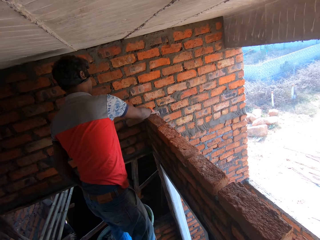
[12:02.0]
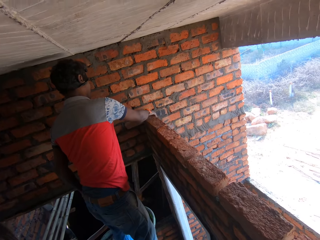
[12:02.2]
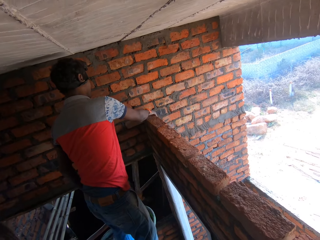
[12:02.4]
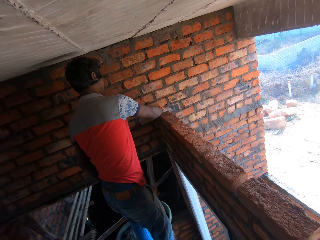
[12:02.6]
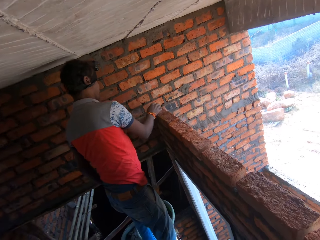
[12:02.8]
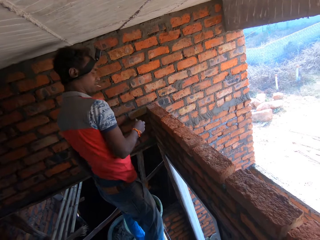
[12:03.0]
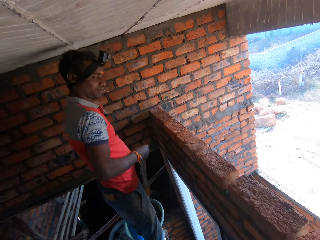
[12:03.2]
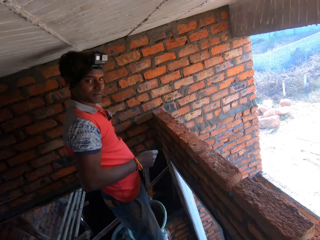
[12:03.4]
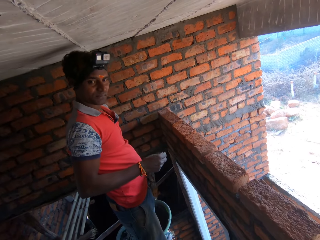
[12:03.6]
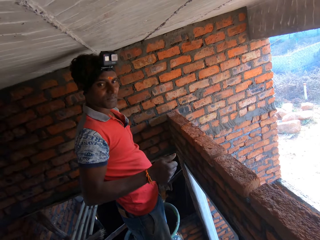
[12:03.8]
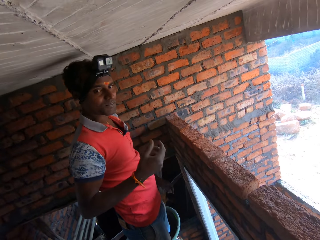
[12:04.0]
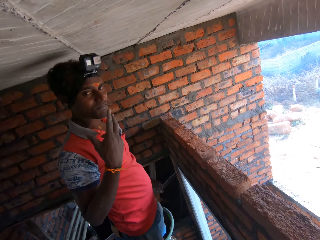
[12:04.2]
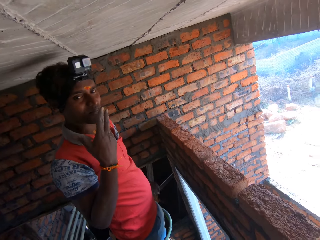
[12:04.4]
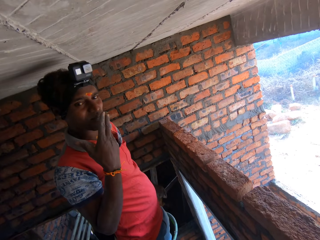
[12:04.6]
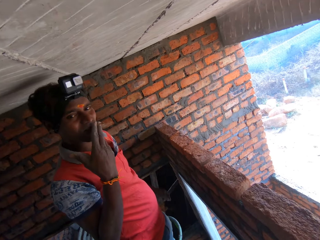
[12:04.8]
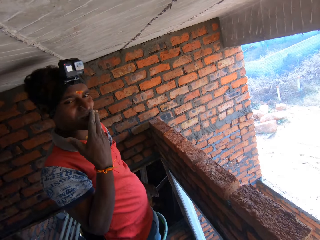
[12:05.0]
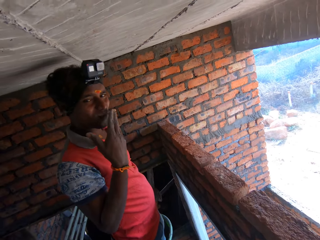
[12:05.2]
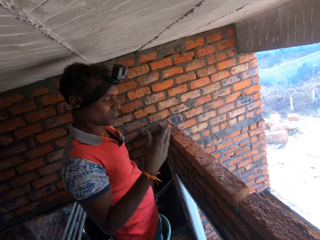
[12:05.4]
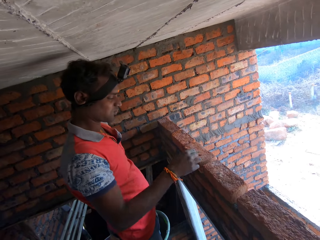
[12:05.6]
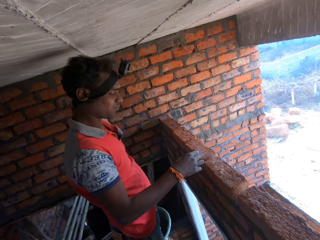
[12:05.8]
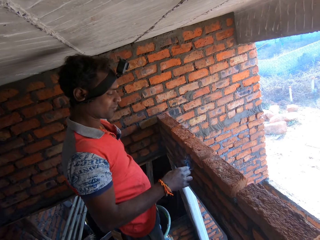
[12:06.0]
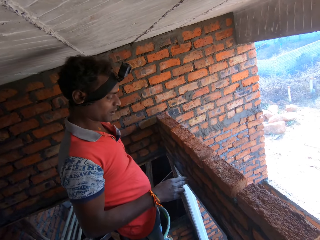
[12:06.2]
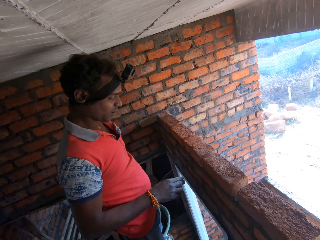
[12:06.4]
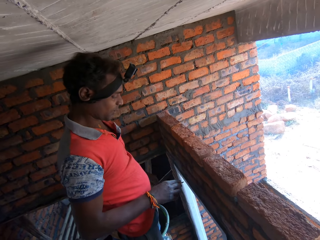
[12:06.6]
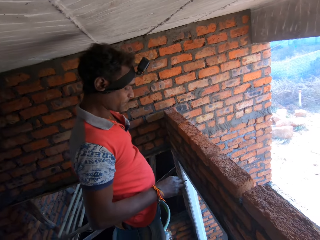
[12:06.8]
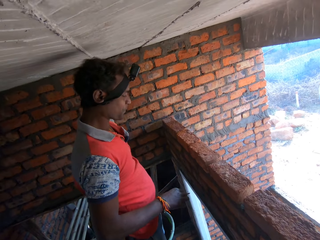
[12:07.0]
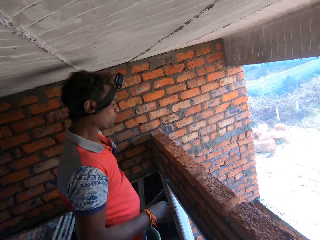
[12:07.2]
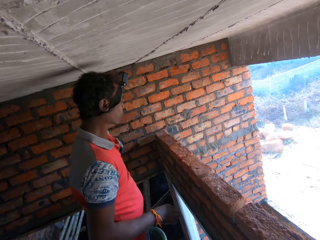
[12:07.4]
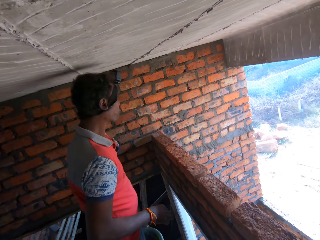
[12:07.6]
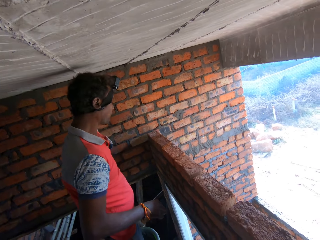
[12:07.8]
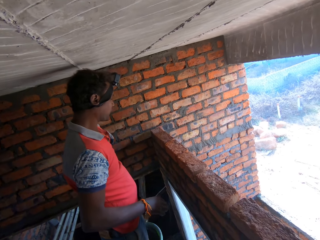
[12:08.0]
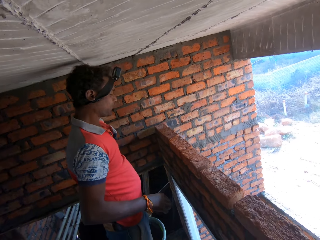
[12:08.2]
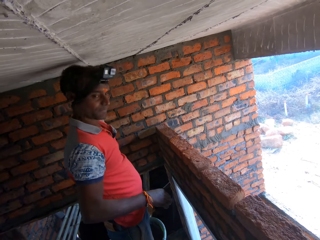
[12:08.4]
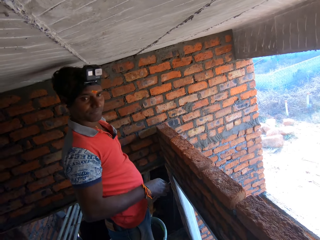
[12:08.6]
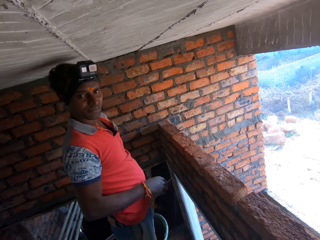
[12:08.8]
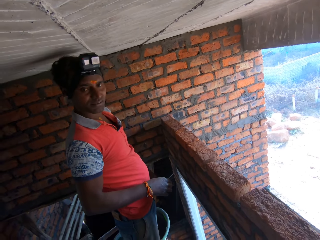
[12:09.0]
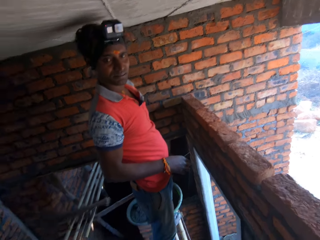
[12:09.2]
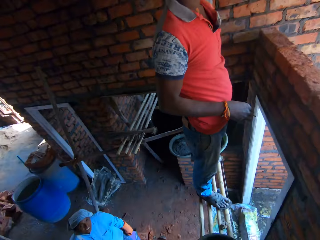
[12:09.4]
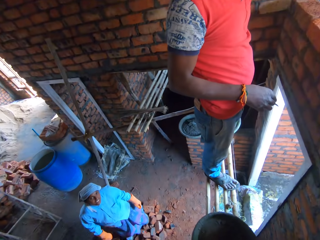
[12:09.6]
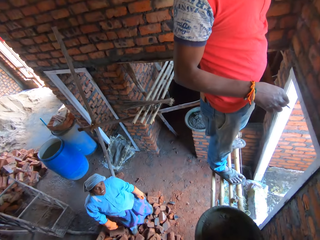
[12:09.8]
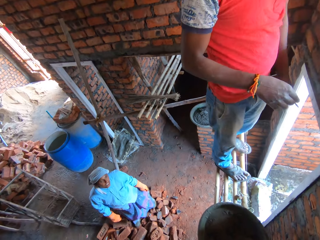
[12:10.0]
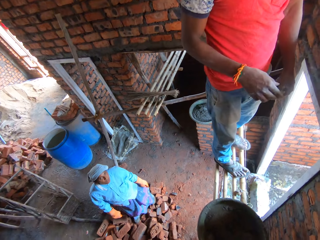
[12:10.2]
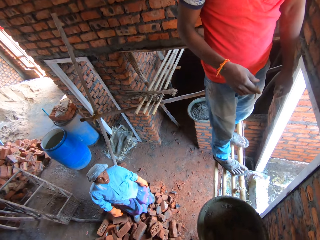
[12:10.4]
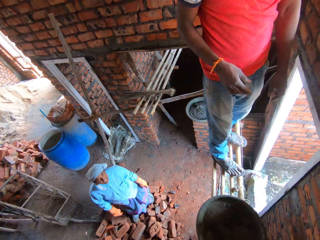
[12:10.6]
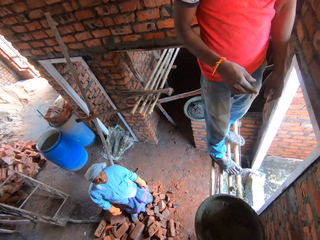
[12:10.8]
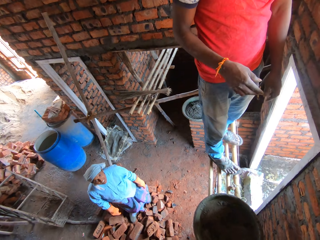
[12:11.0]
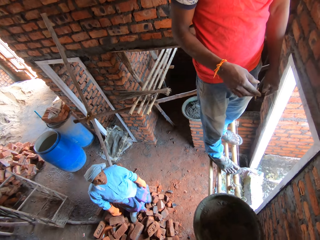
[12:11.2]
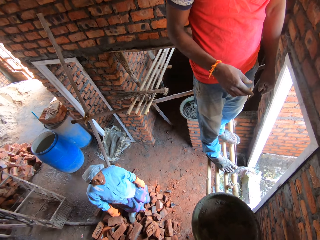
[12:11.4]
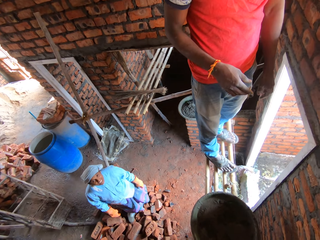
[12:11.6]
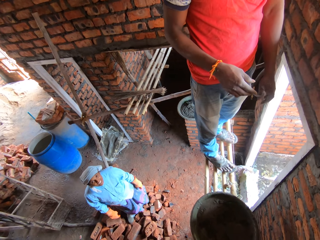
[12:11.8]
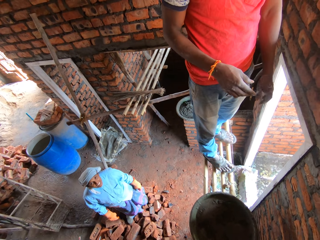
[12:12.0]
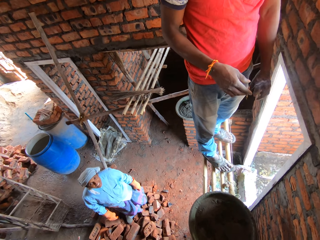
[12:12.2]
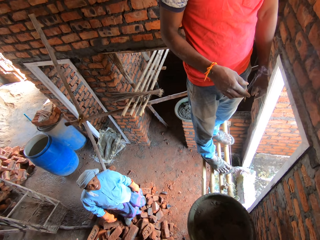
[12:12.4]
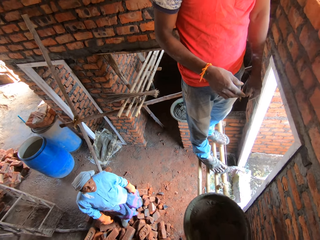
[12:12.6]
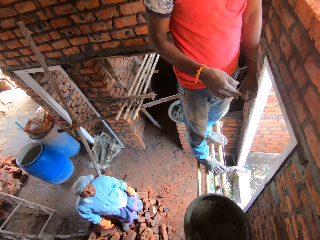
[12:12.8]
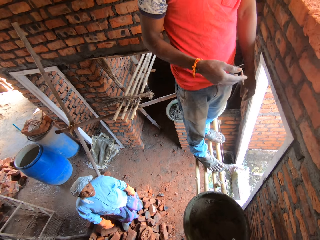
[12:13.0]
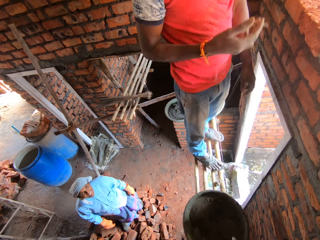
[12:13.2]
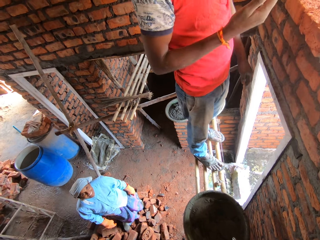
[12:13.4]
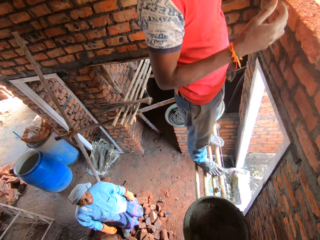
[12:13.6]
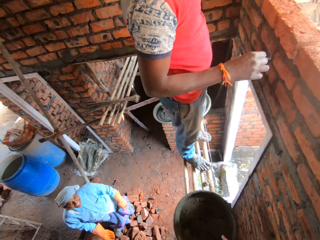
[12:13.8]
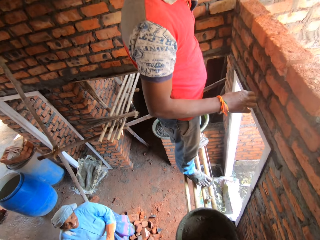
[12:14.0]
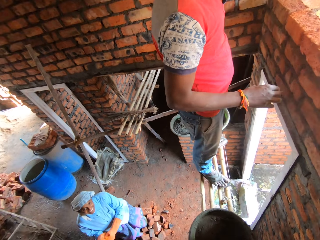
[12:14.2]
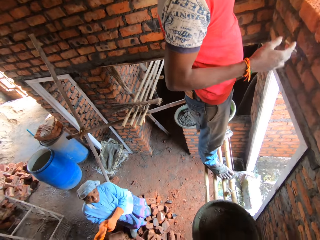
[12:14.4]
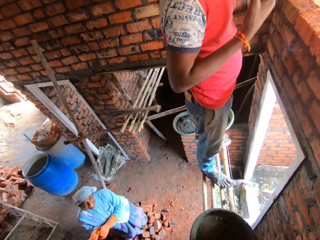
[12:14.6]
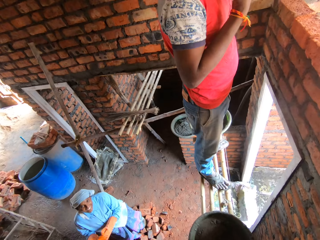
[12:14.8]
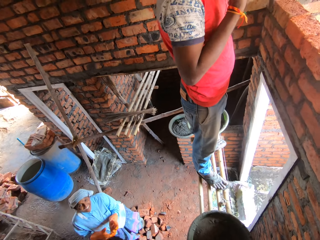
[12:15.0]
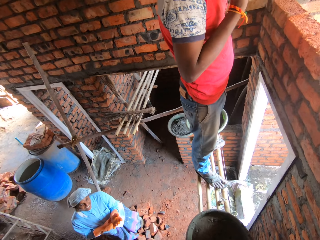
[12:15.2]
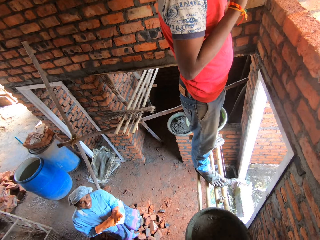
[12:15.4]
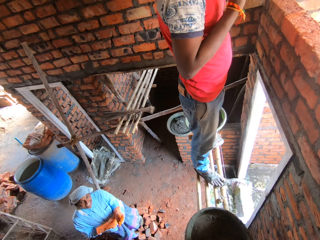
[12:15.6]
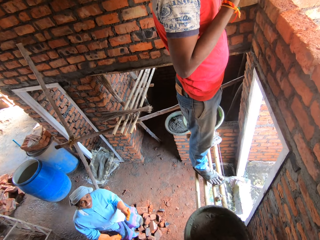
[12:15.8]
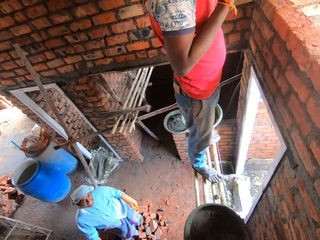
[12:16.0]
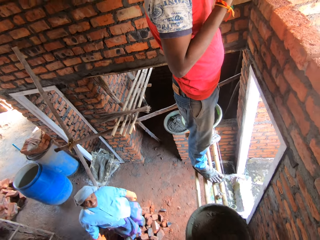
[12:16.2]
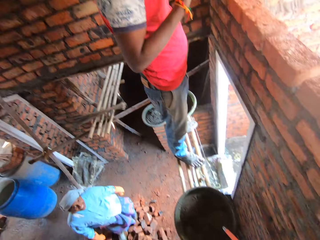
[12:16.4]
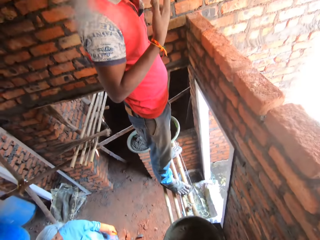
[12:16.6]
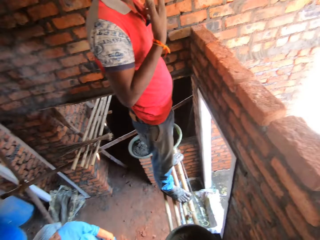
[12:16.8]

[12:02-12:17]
The camera wearer interacts with a man. The man smokes the cigarette. The man removes the cigarette from his mouth. The man spits on the ground. A lady converses with the camera wearer. The camera wearer looks around a construction site. The man smokes the cigarette. The camera wearer interacts with the lady.

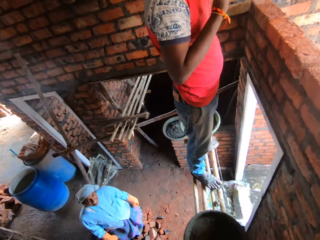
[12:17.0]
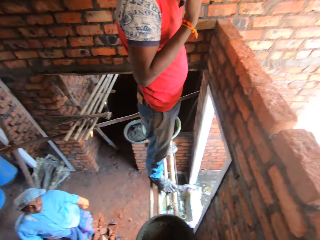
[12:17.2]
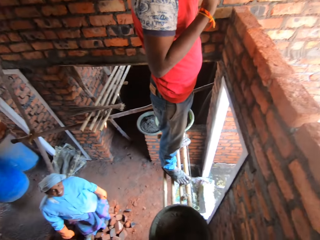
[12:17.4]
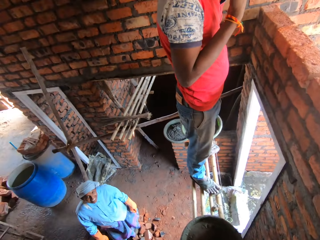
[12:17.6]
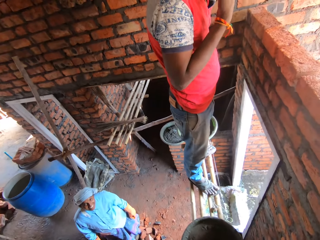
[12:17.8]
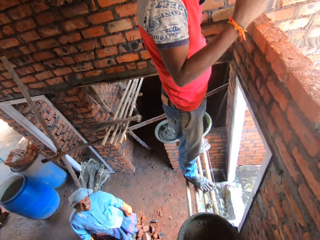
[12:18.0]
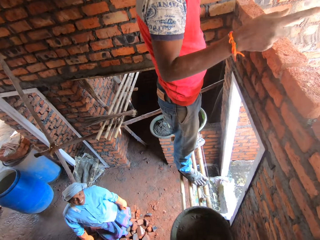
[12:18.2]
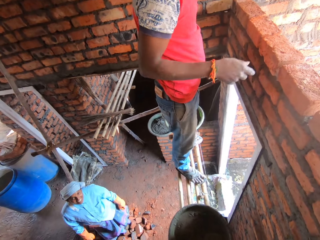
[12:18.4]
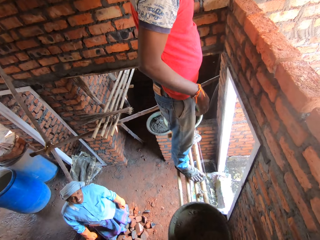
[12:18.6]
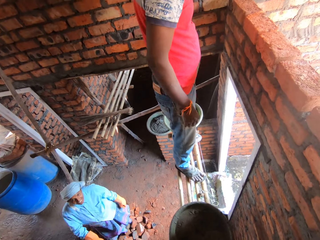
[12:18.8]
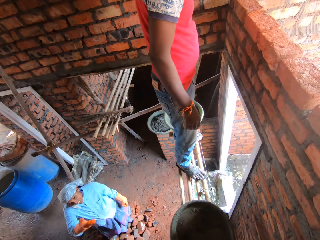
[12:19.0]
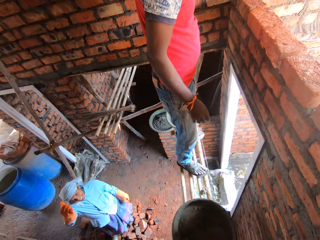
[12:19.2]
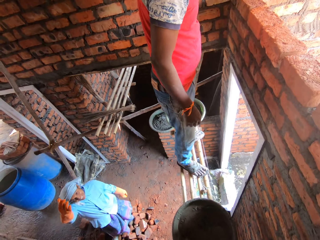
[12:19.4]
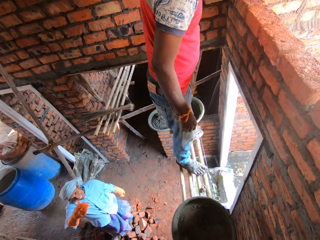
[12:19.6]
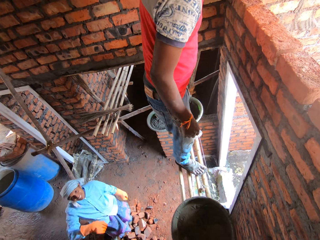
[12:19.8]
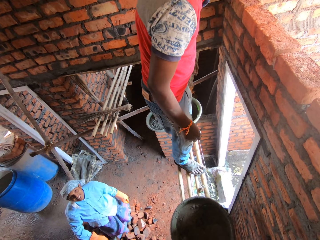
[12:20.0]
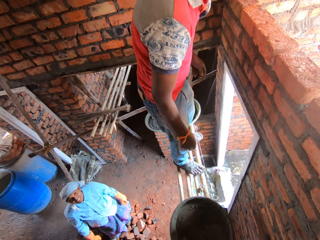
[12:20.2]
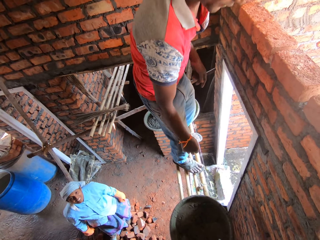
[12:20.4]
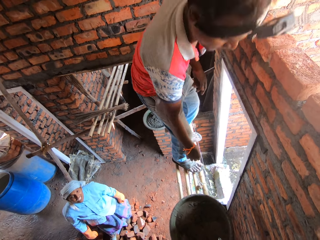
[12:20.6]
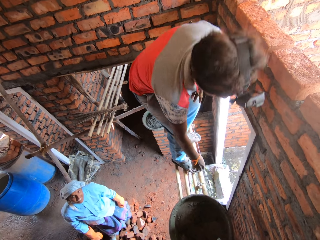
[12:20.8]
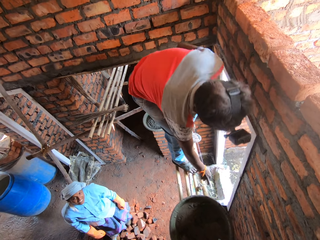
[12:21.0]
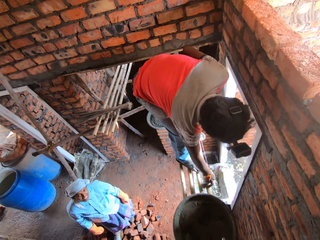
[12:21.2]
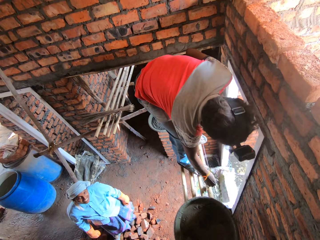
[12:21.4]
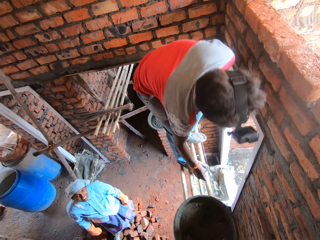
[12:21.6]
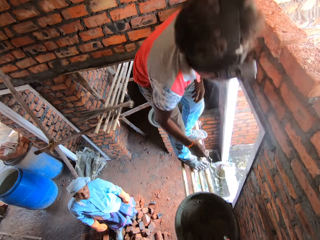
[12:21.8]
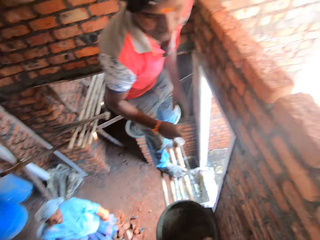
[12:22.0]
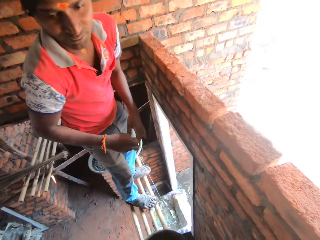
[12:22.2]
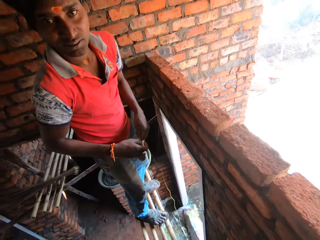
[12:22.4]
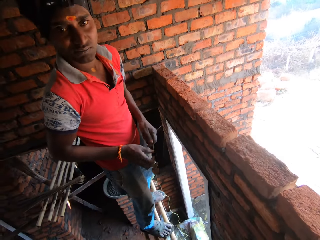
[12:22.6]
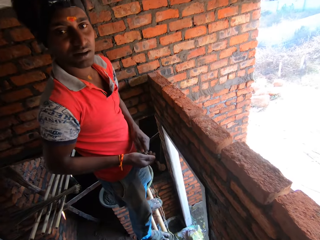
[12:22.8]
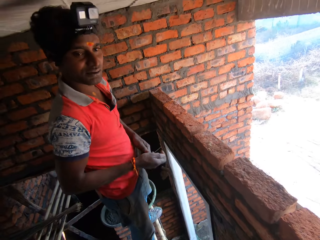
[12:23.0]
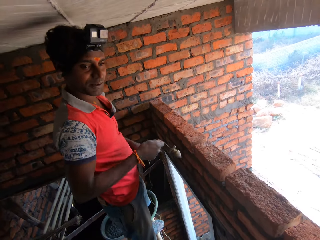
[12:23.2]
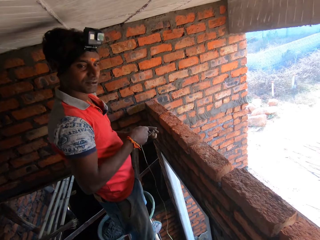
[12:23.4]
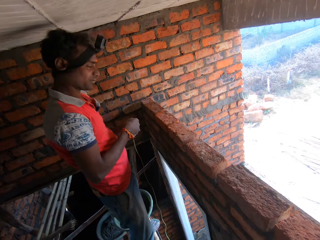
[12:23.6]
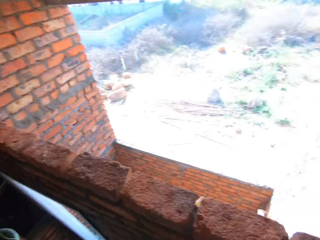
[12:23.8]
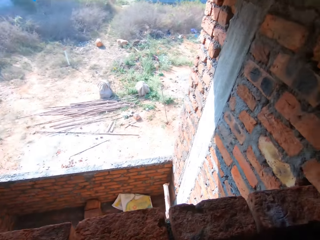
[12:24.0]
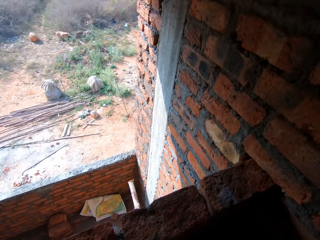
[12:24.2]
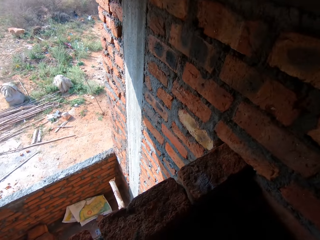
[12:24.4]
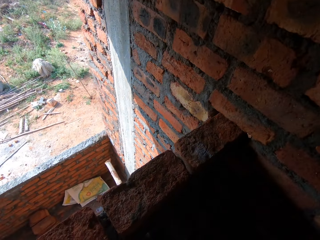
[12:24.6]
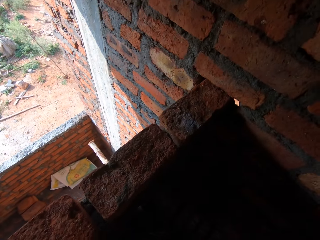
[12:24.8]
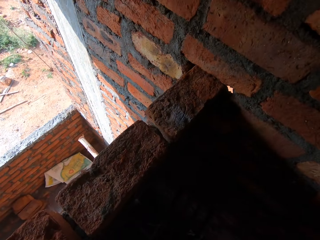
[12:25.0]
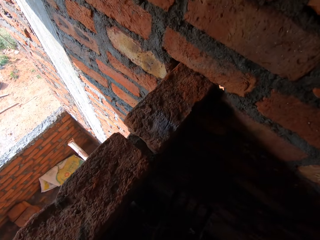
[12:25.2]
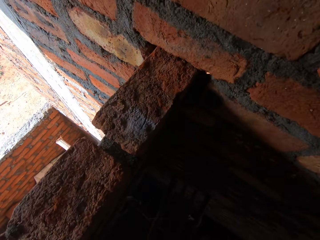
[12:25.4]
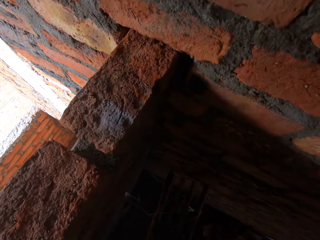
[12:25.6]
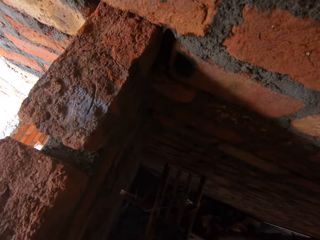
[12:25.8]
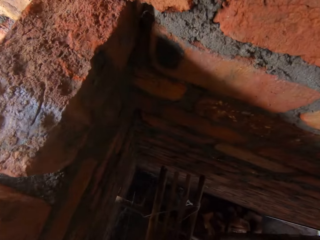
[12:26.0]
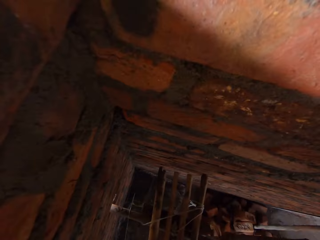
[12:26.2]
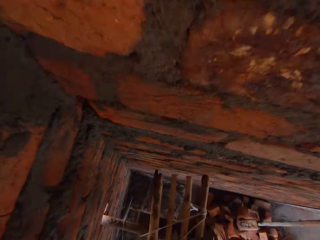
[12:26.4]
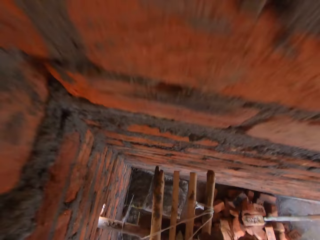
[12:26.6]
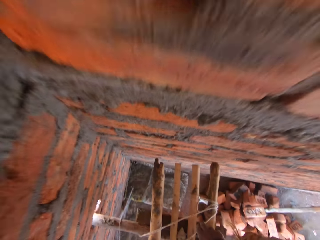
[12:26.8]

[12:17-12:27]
A man throws the cigarette. A lady moves her hand. The man picks up the rope. The man interacts with the camera wearer. The camera wearer picks up the rope. They look around a construction site.
